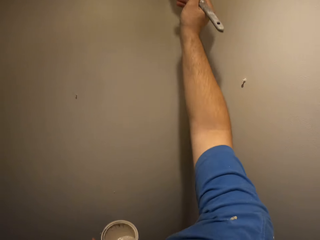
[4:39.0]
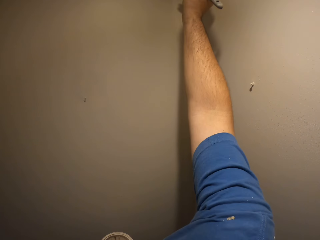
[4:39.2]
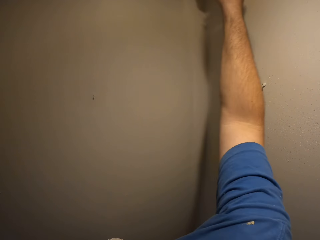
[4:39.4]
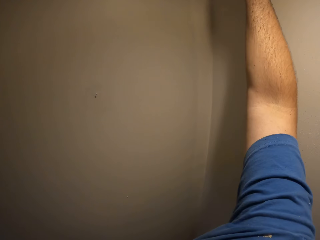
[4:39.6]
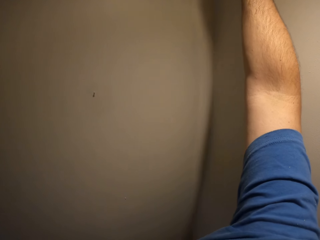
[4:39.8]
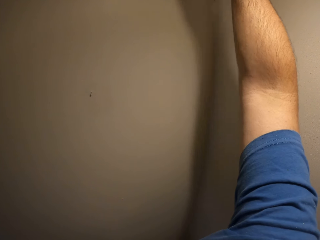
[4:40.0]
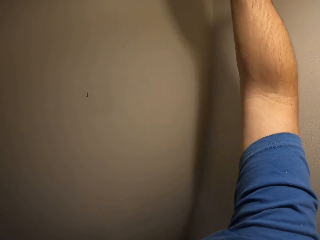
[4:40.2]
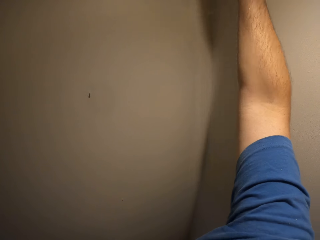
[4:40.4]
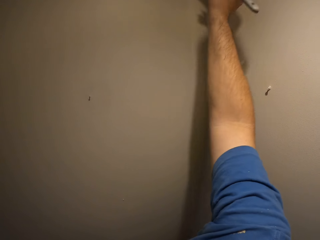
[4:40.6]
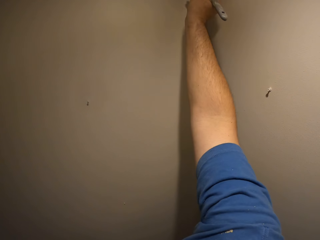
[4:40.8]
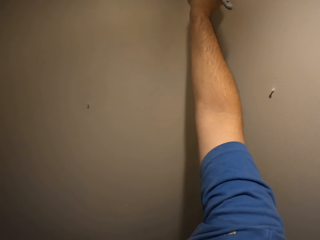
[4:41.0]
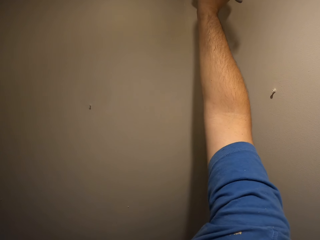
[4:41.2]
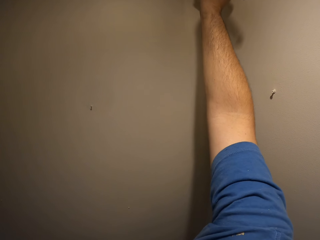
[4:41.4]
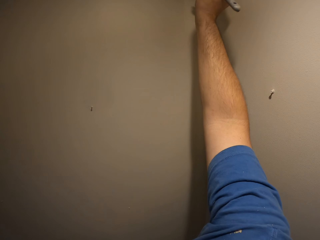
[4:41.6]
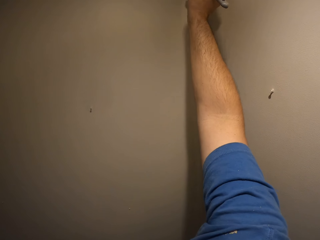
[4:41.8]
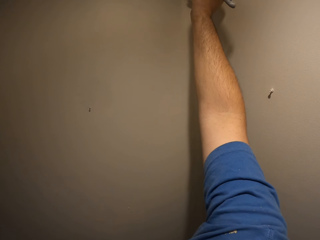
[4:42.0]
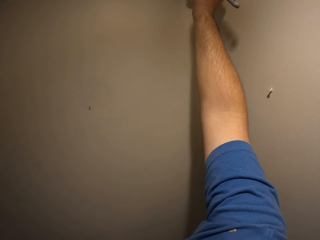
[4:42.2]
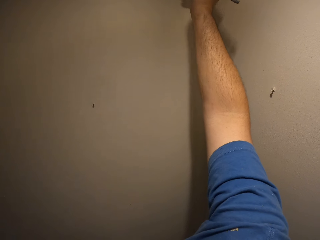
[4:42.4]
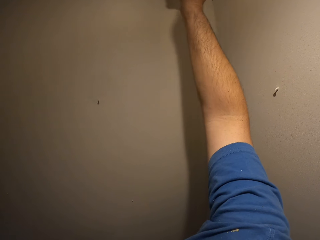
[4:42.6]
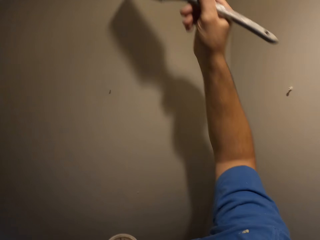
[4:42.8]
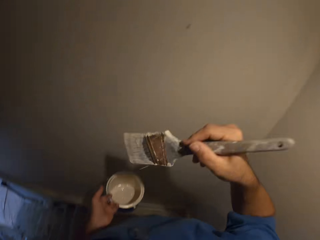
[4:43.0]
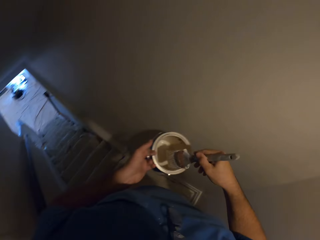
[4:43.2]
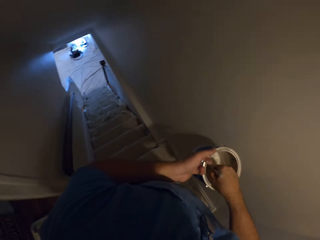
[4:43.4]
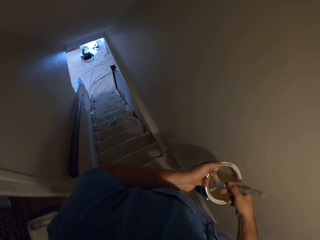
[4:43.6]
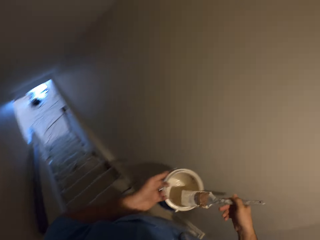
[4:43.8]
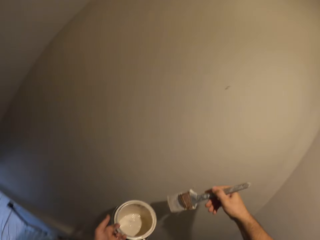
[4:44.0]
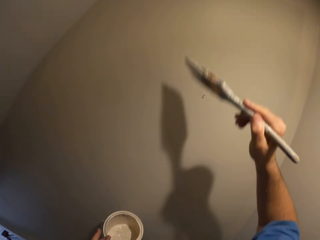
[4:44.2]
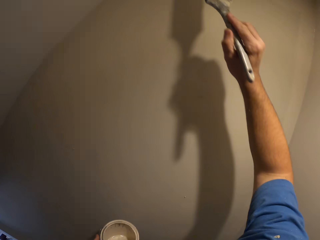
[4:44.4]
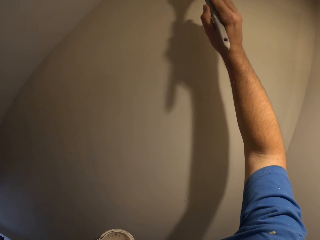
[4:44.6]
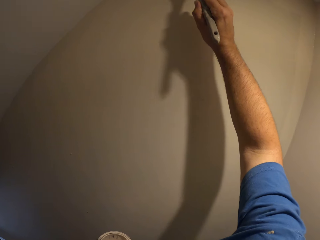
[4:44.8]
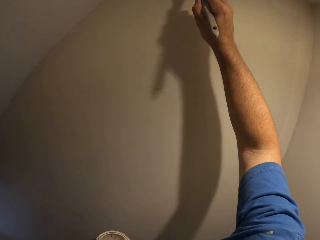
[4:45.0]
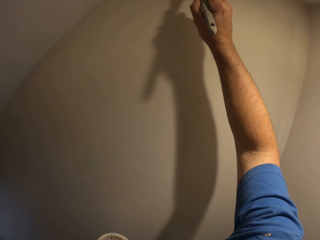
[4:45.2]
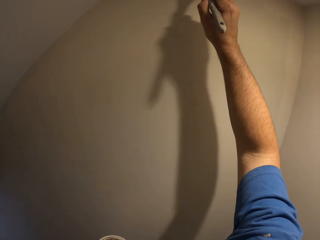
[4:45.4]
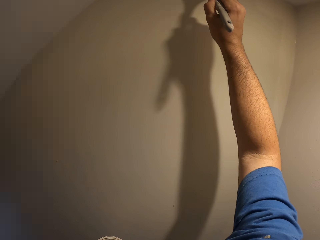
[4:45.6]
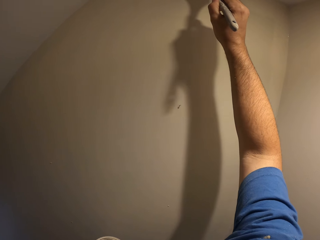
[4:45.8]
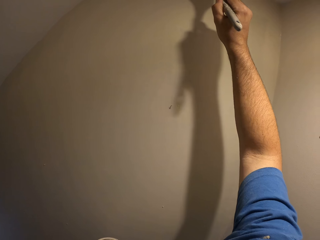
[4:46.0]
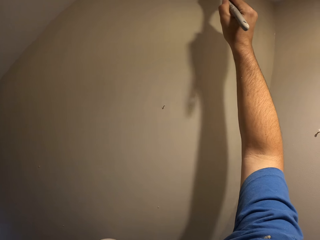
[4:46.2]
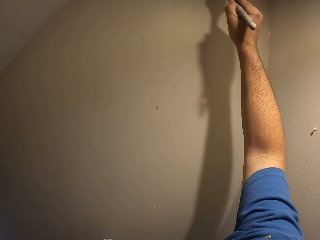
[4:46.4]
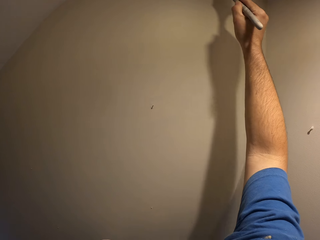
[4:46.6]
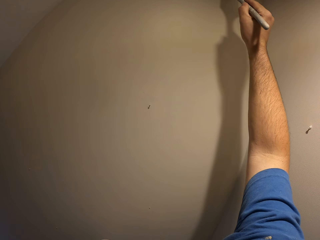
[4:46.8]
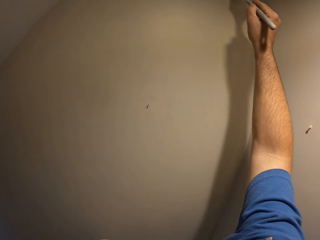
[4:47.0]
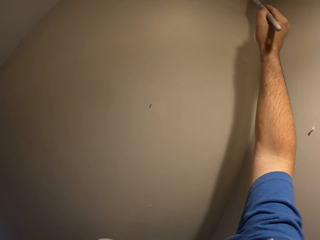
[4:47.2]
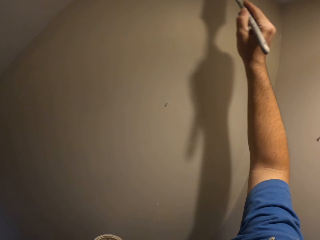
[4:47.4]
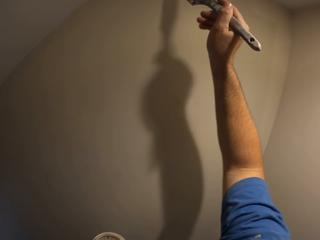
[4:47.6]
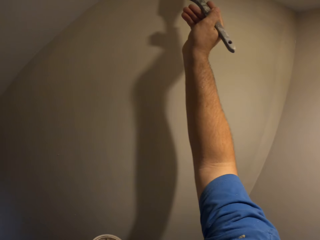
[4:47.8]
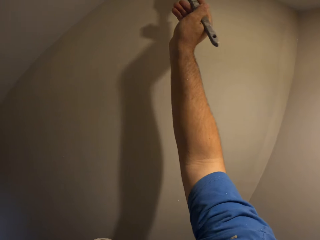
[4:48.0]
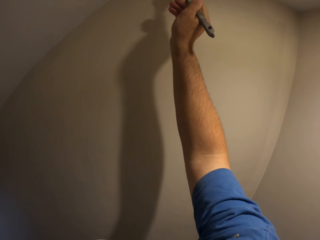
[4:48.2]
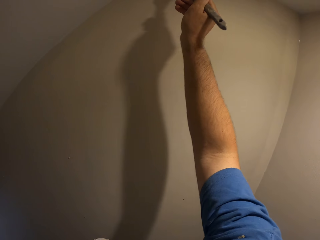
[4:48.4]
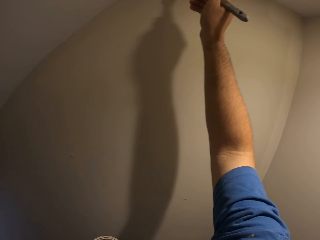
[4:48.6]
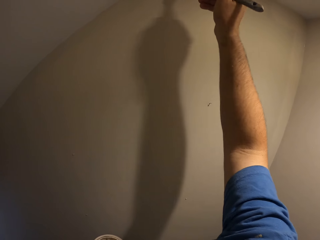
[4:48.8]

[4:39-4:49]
The camera wearer paints the wall with the paint brush. They lower the brush in the paint. They take some paint from the paint can with the paint brush. They paint the wall with the paint brush.

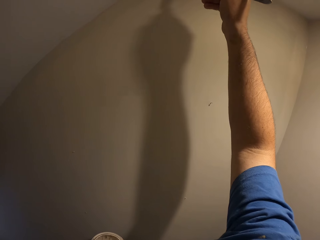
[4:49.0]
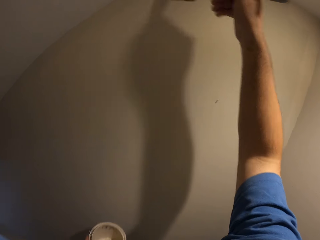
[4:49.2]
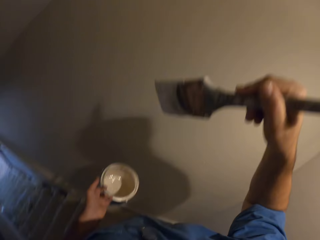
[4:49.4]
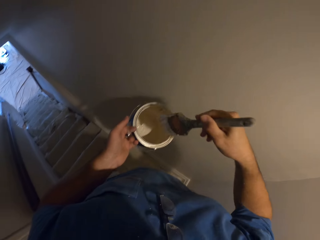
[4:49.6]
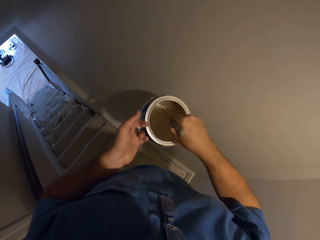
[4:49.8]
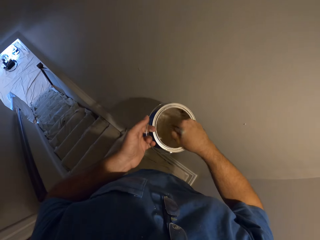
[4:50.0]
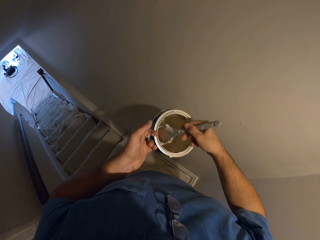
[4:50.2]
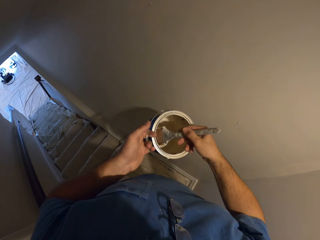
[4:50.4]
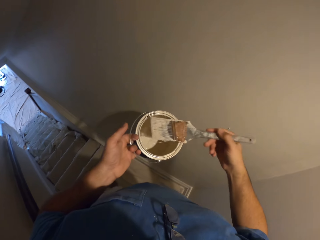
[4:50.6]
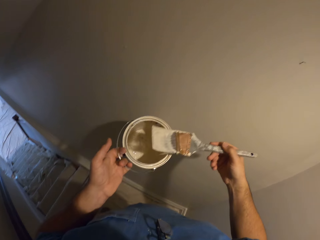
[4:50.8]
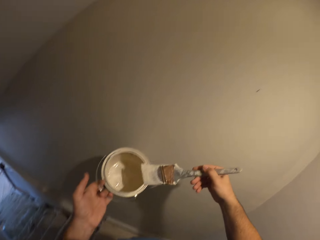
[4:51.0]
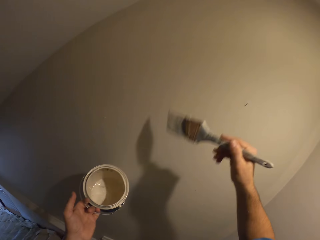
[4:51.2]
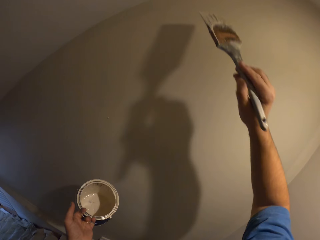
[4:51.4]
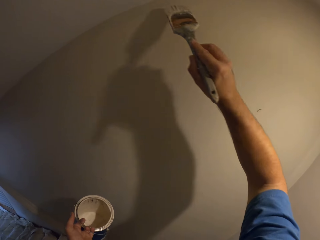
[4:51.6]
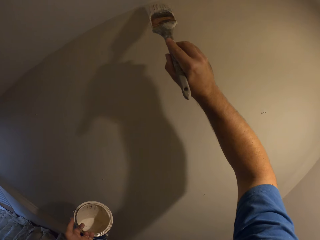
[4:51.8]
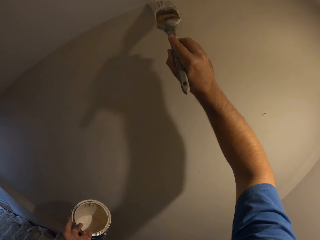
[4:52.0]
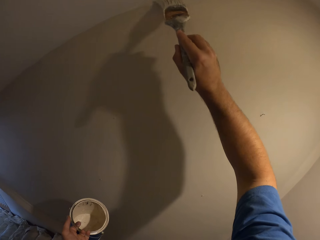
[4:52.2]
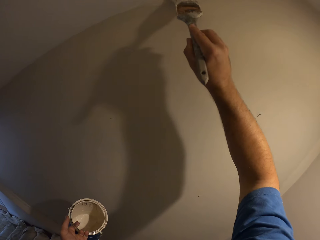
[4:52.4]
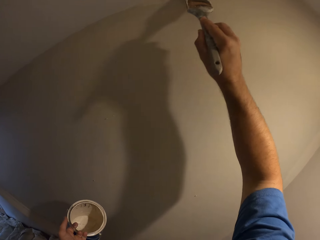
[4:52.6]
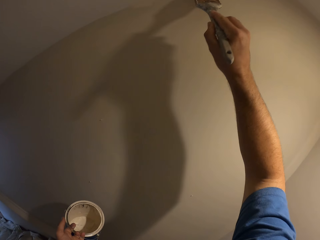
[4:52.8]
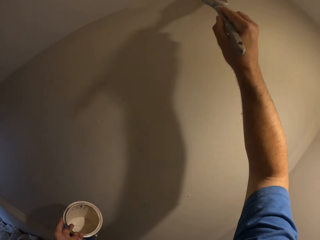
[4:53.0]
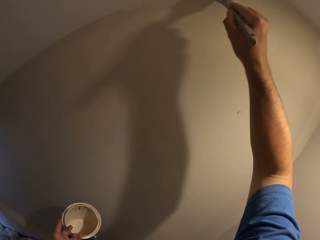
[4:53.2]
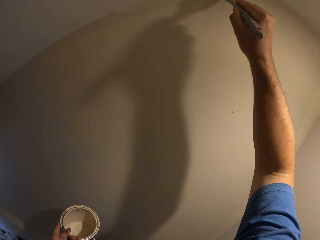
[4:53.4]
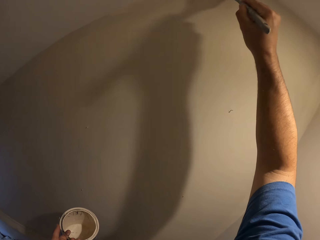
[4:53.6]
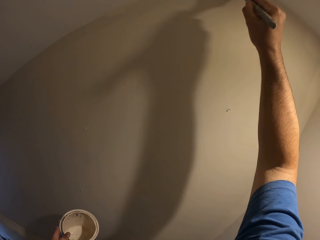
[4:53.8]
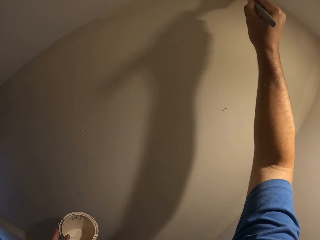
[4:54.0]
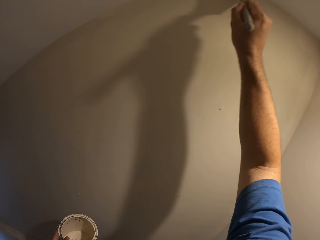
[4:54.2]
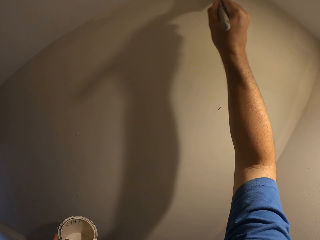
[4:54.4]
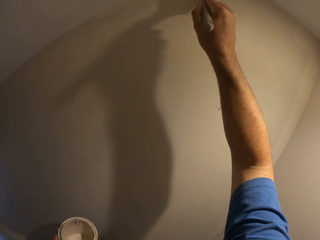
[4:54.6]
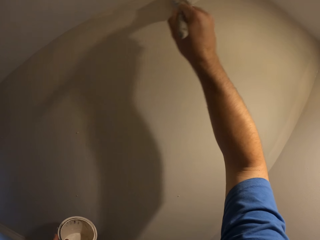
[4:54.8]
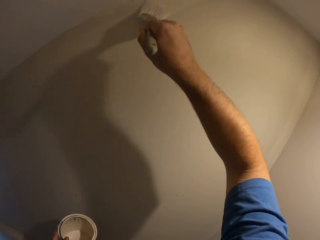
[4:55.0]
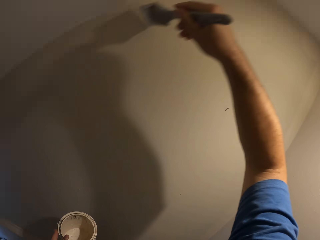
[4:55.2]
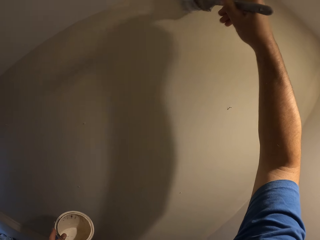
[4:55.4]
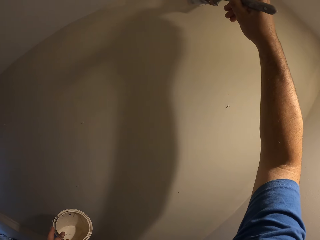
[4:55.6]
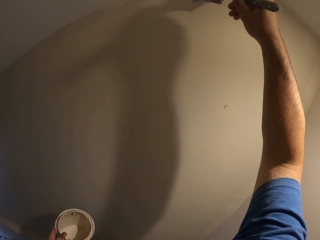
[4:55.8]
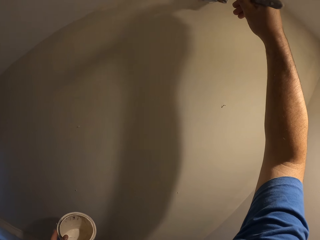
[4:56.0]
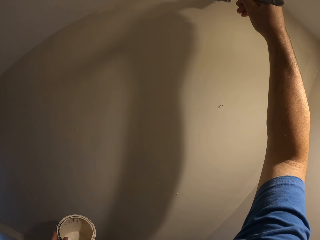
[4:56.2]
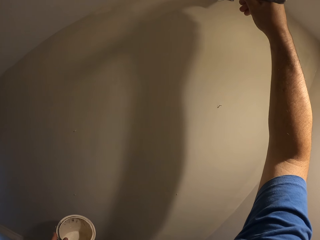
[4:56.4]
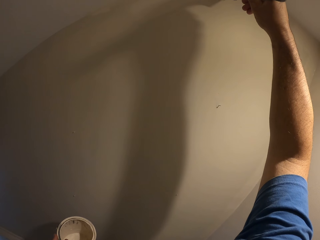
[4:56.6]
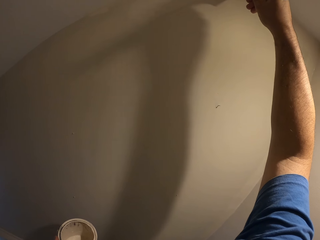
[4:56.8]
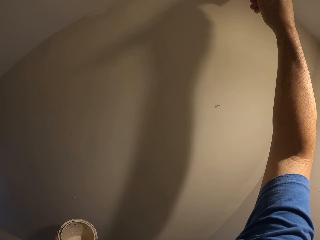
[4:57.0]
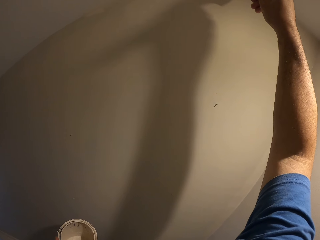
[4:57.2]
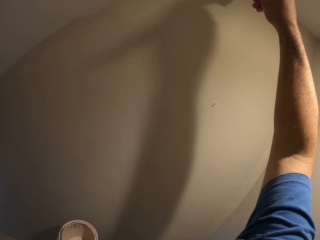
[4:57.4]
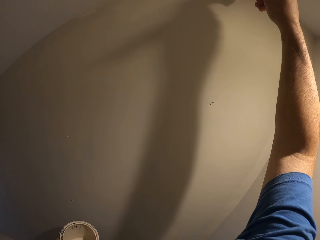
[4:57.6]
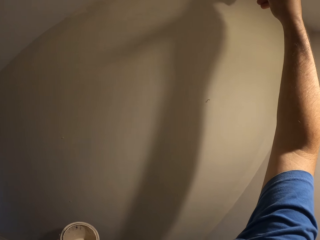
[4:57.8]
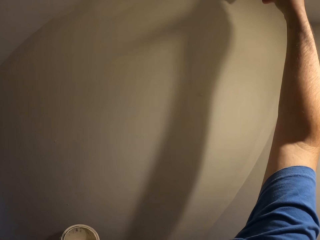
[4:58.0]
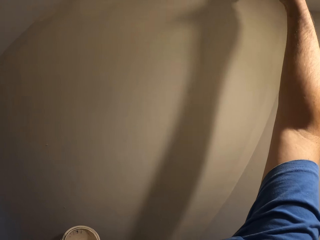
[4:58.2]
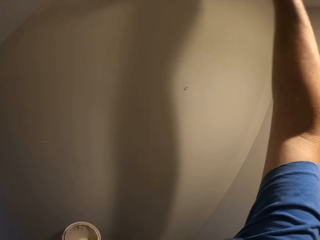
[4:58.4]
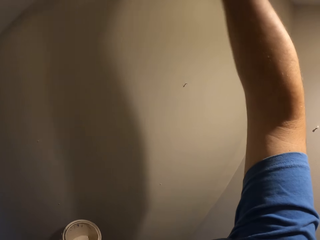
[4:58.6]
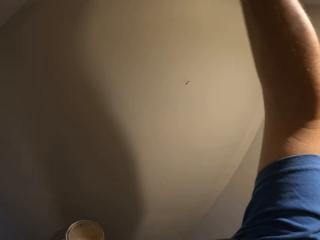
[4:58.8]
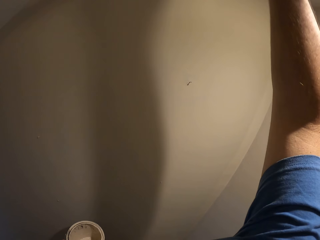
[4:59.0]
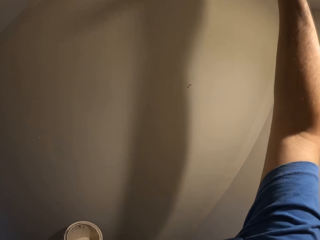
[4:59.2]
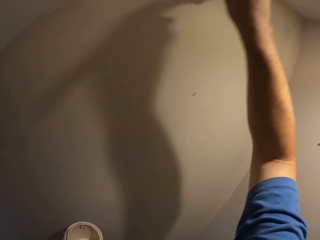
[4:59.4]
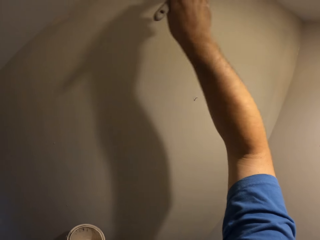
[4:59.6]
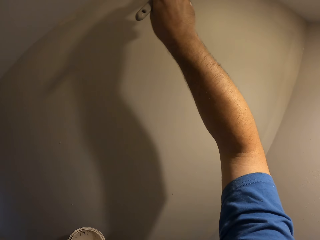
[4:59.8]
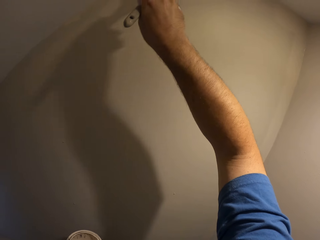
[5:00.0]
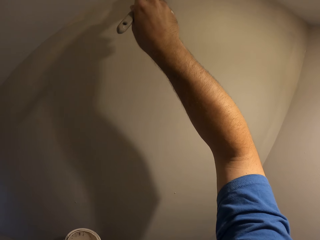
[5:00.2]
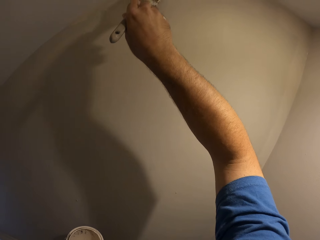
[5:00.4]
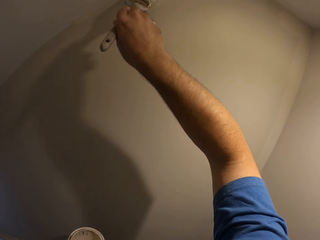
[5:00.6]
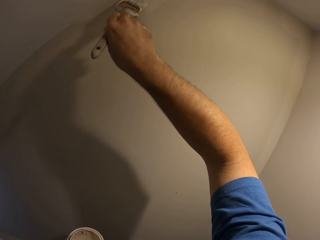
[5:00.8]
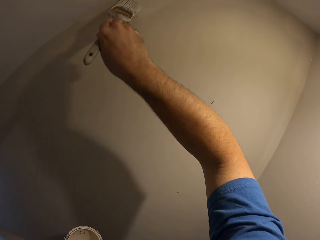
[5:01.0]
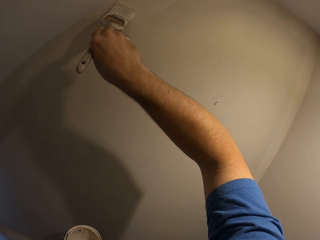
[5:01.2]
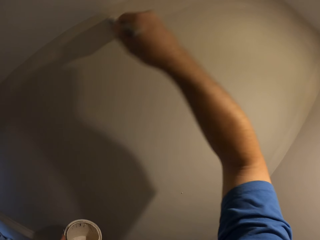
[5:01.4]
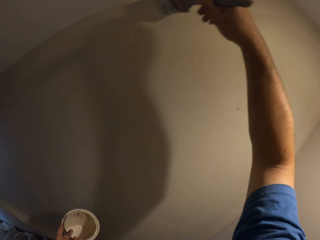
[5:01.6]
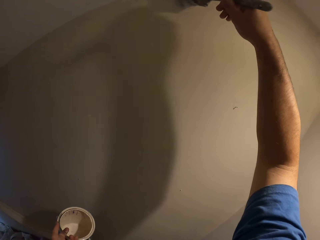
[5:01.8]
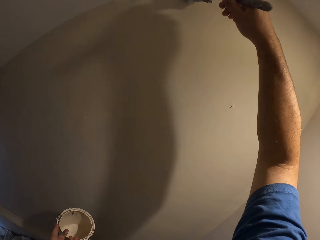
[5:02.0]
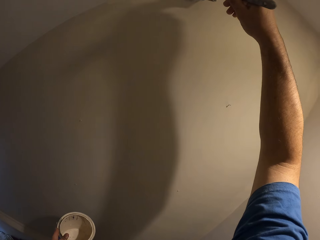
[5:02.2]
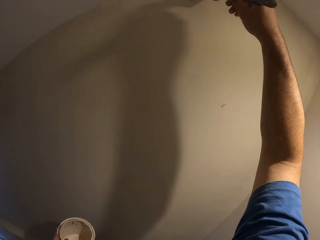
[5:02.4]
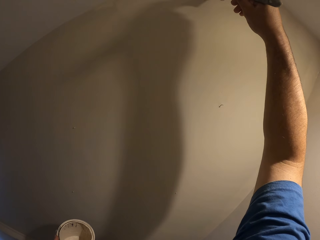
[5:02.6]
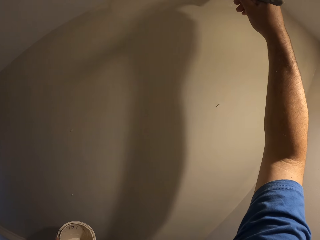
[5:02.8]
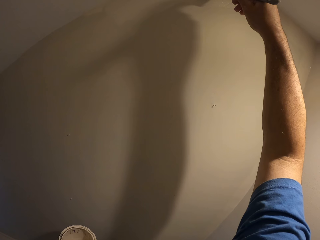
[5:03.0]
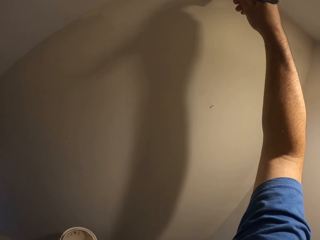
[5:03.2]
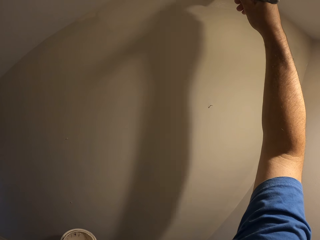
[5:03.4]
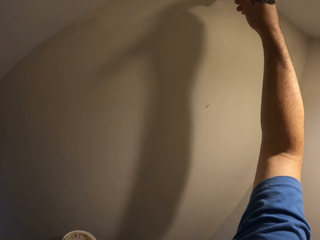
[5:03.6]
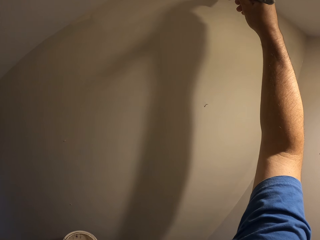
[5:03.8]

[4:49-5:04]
The camera wearer takes some paint from the paint can with the paint brush. They paint the wall with the paint brush.
